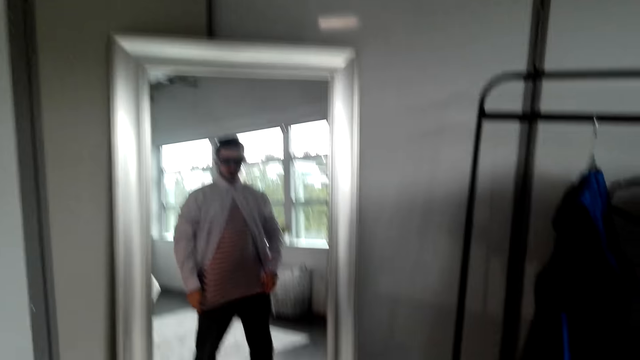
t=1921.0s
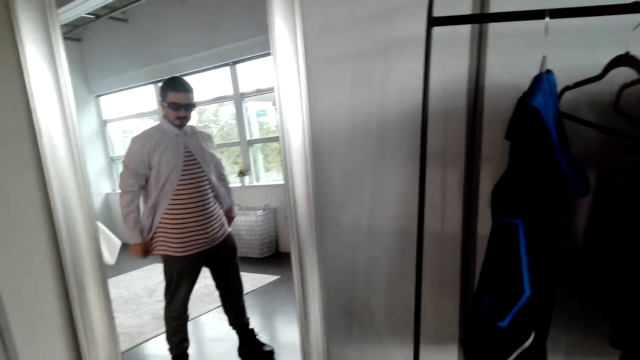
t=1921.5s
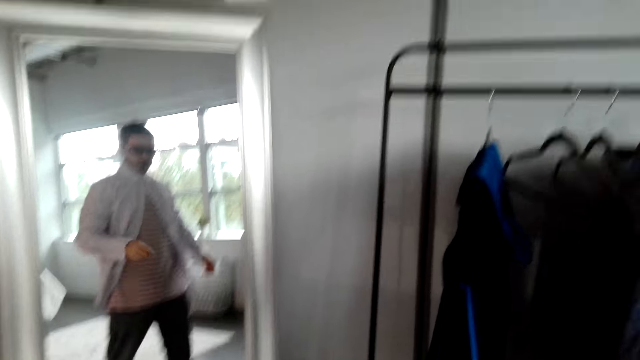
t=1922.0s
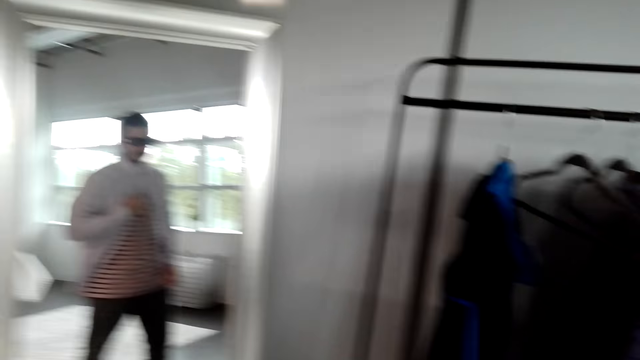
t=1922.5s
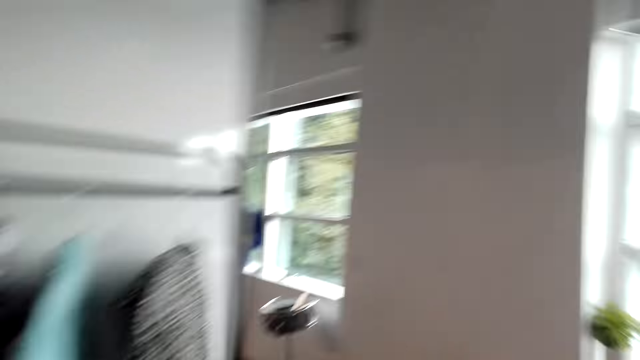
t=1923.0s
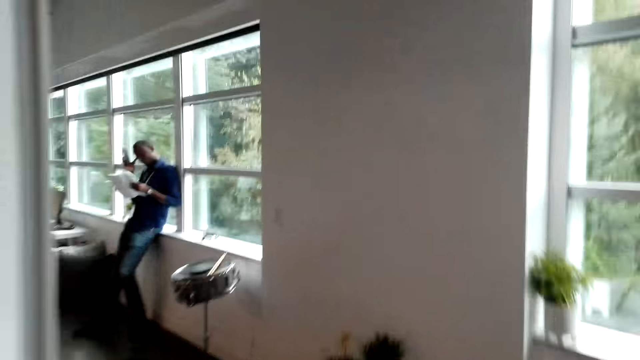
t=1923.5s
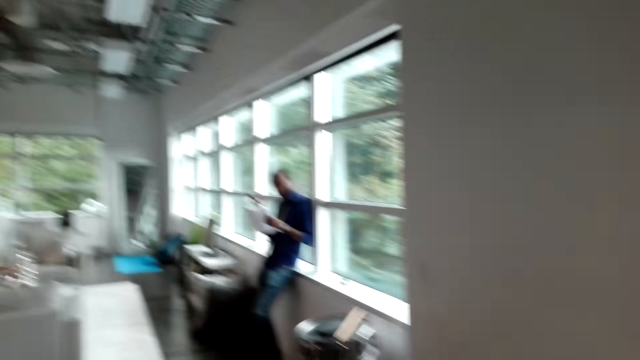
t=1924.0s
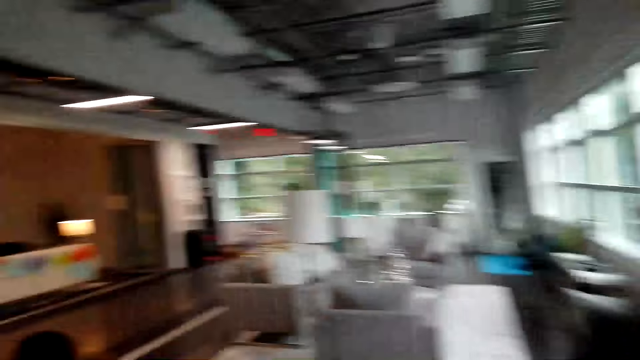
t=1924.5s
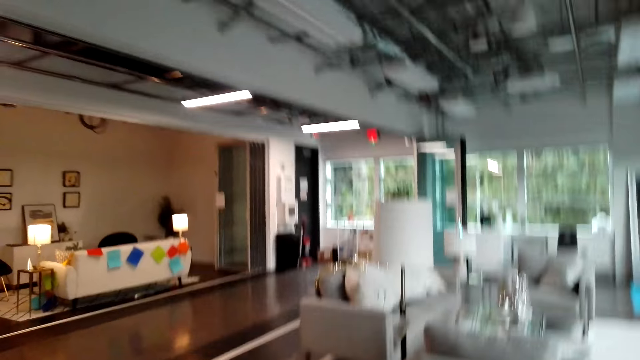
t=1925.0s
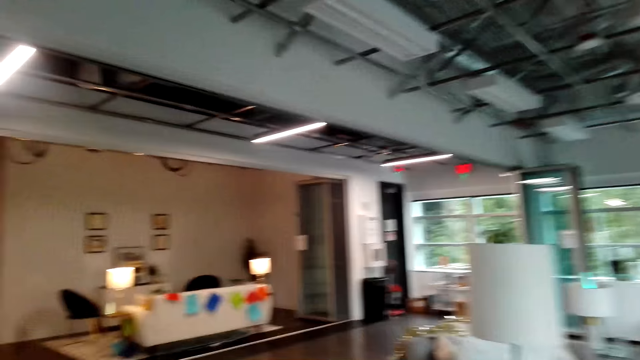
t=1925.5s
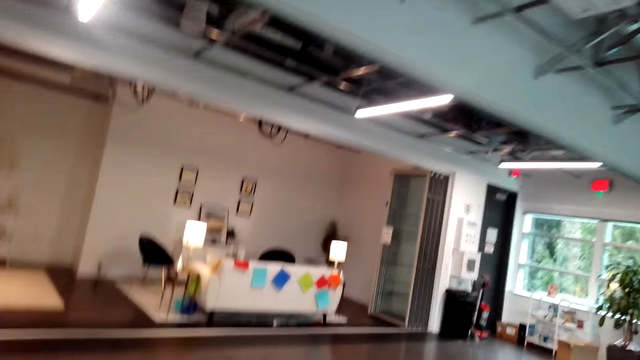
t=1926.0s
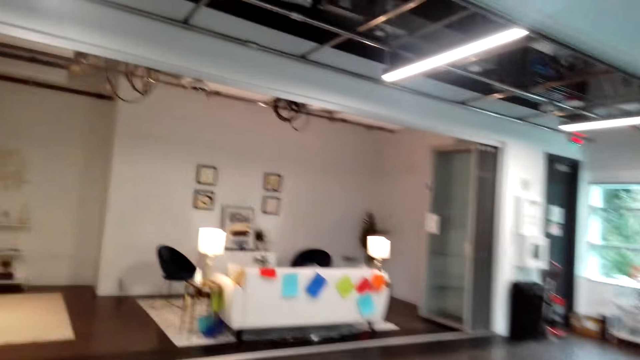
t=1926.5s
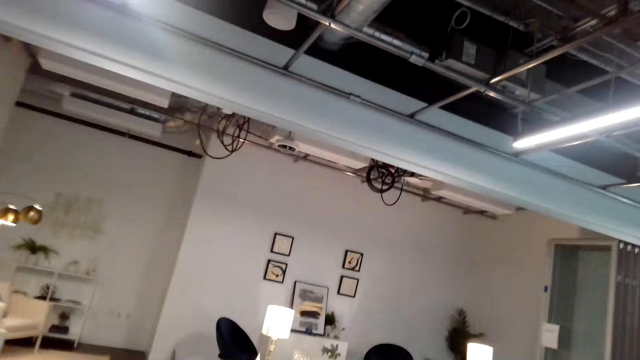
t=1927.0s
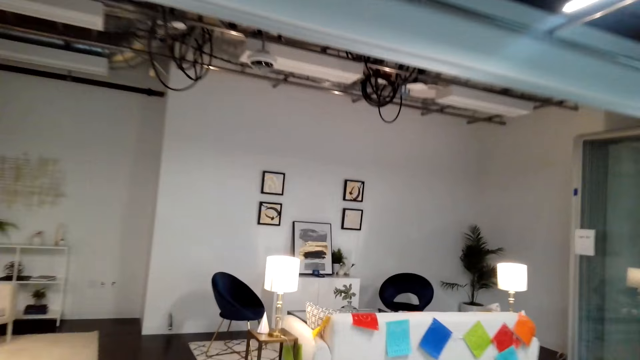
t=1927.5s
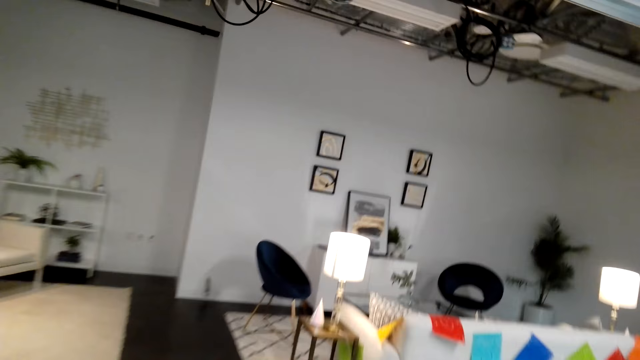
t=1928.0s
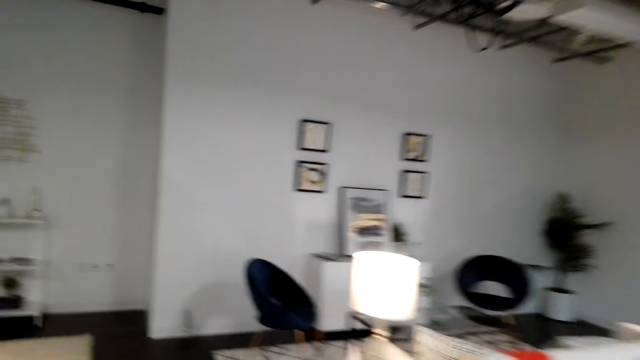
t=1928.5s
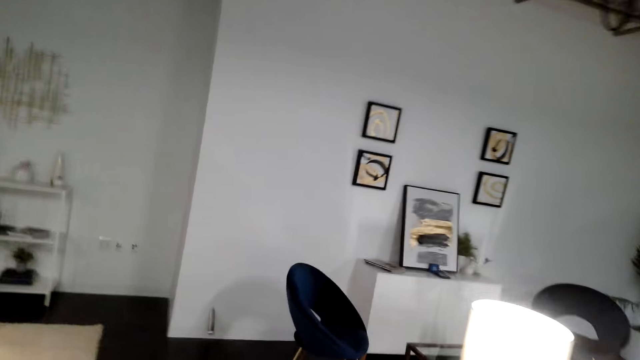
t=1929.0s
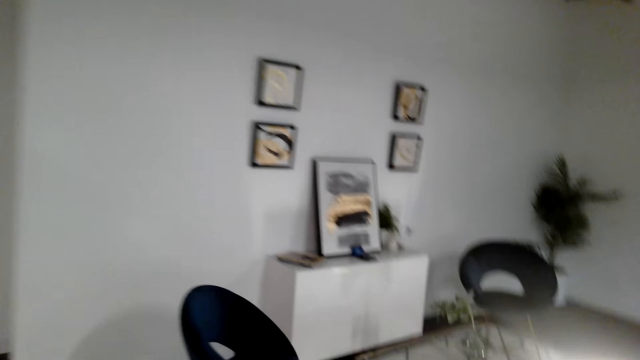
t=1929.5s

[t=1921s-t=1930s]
The camera wearer walks. They interact with someone.

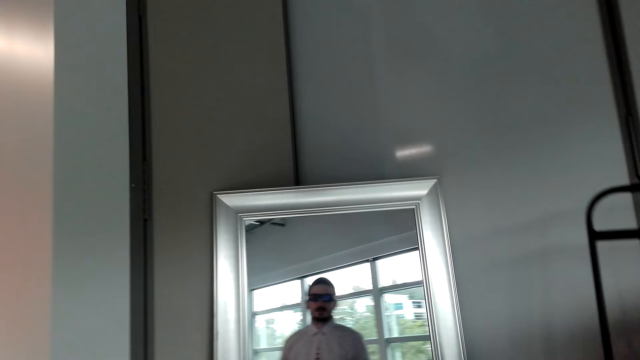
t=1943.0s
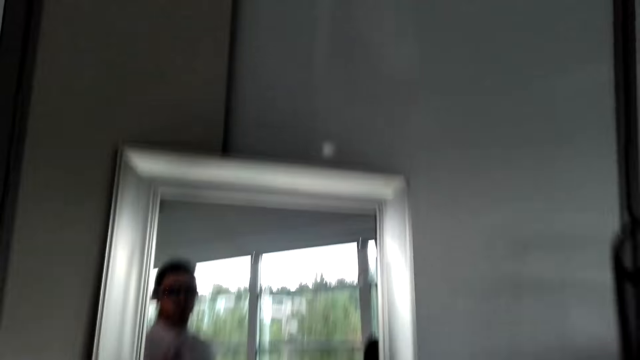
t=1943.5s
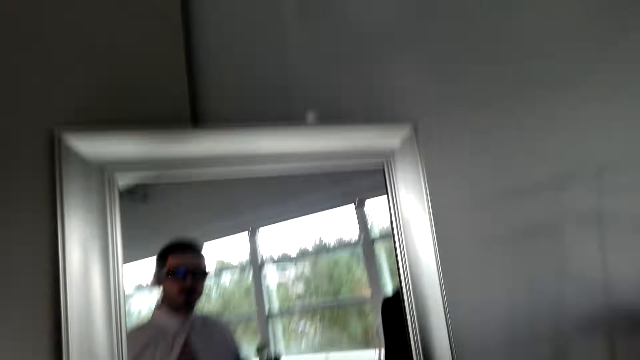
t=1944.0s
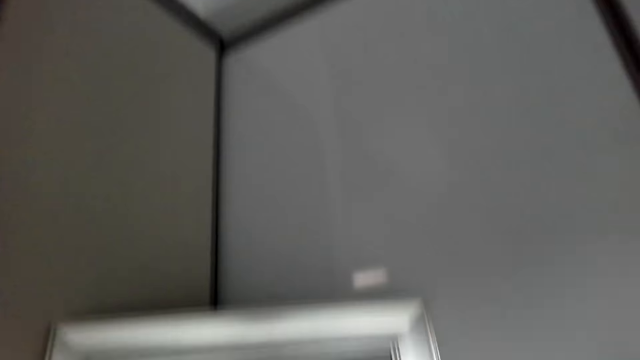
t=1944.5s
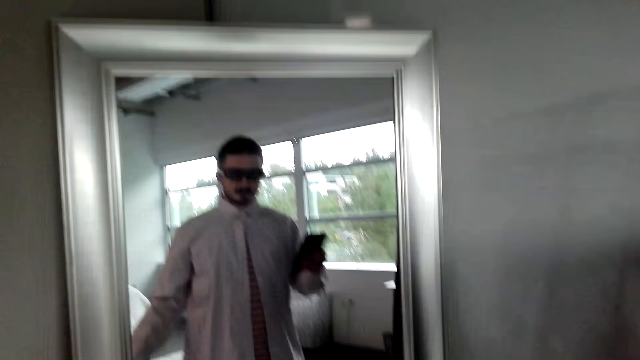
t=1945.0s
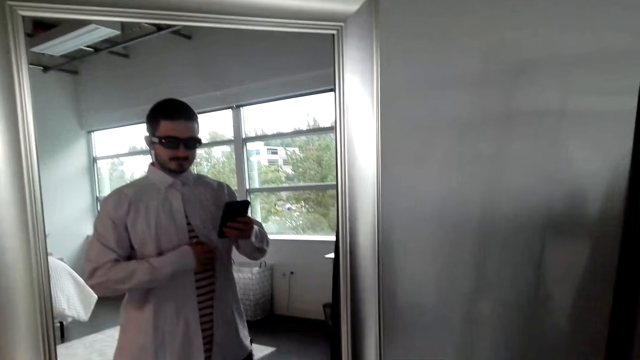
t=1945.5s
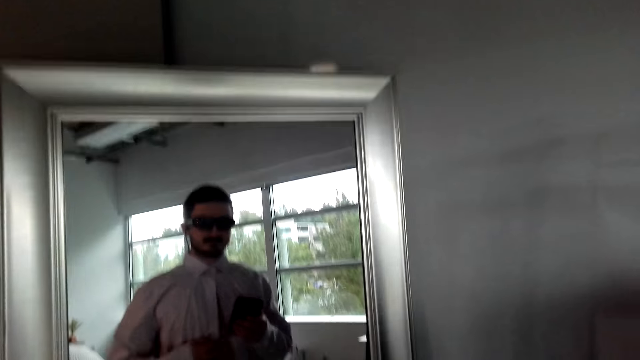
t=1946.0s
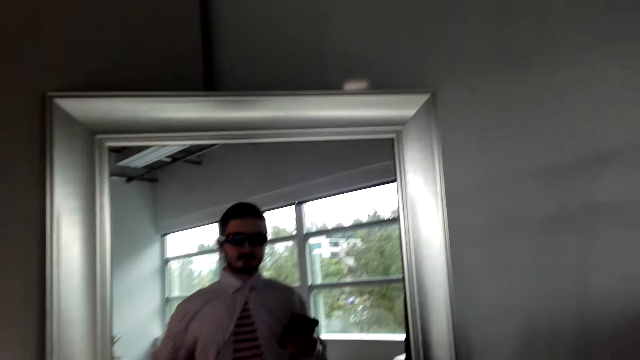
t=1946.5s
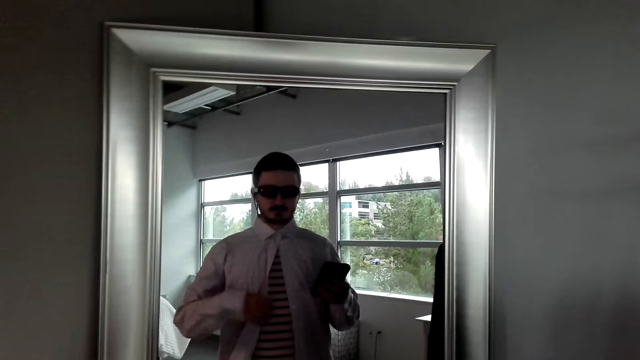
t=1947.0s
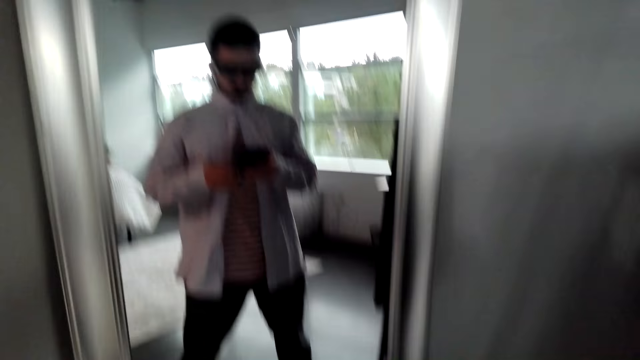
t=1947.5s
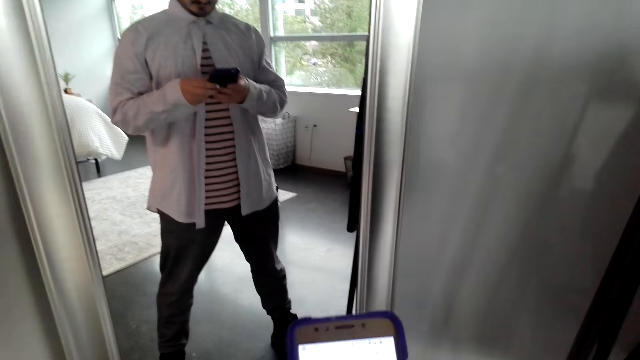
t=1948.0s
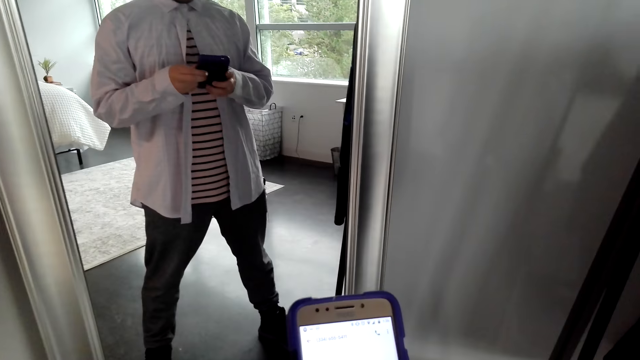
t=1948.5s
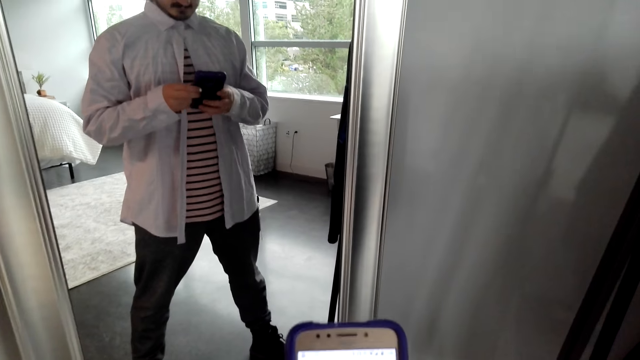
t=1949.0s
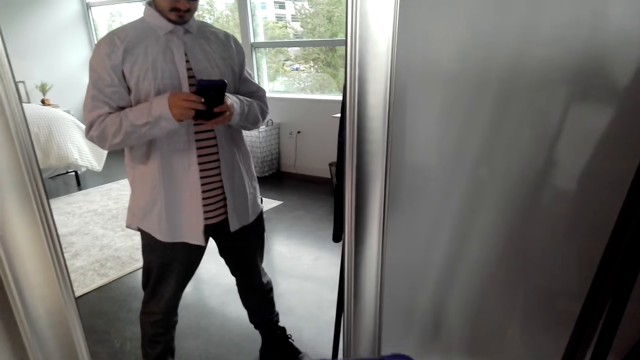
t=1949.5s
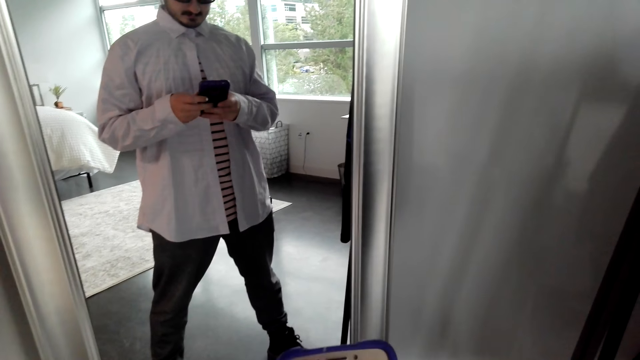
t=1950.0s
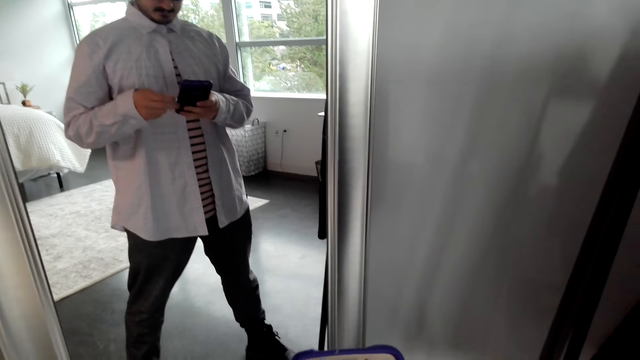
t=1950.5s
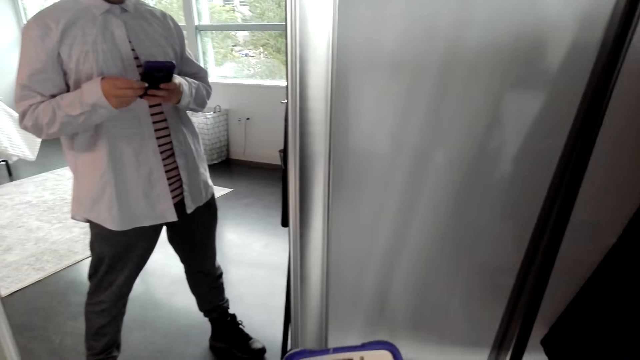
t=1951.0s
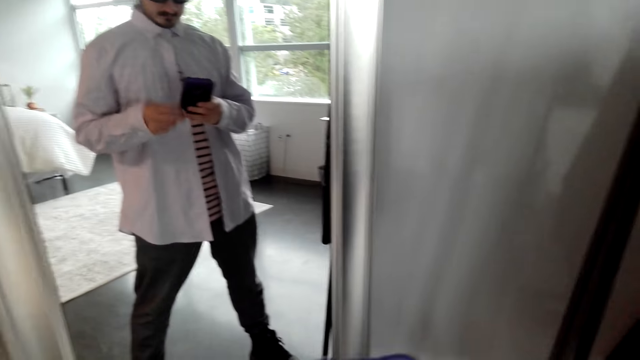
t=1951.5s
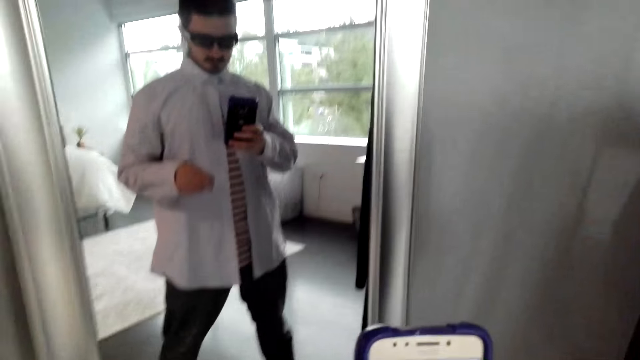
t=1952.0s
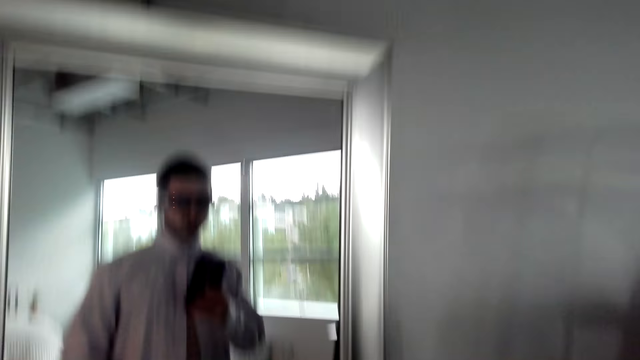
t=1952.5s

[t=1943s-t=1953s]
The camera wearer looks at himself in the mirror. He uses his phone. He presses the phone.

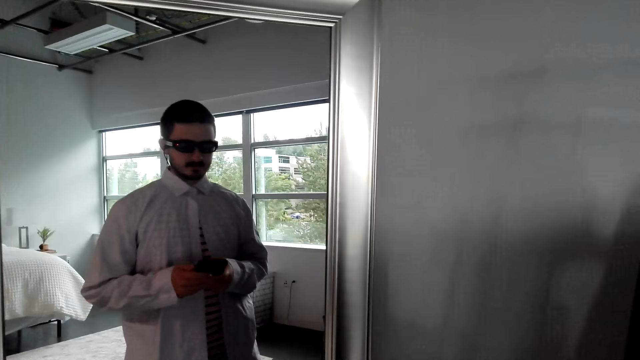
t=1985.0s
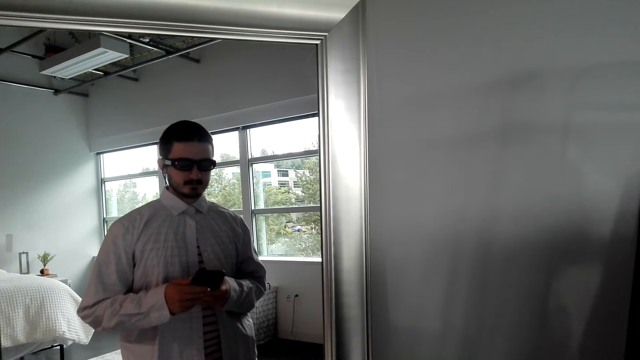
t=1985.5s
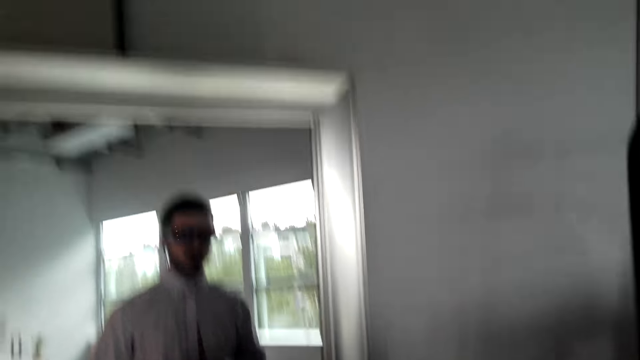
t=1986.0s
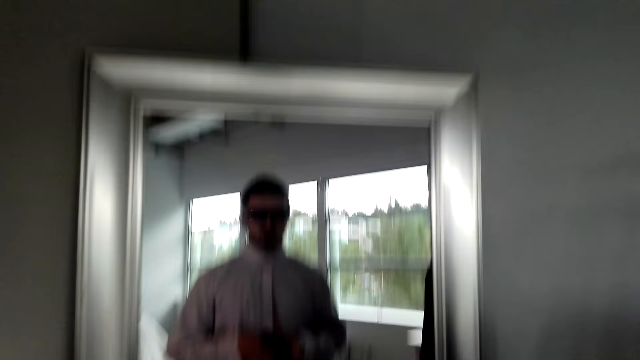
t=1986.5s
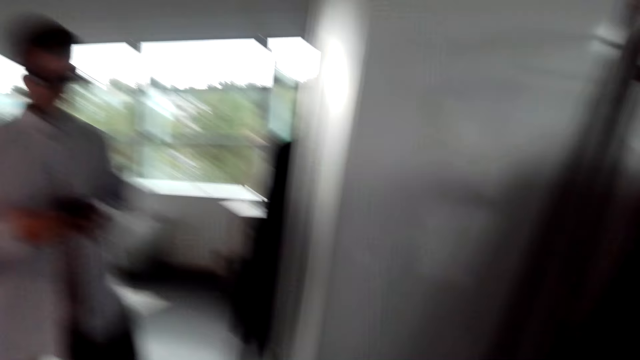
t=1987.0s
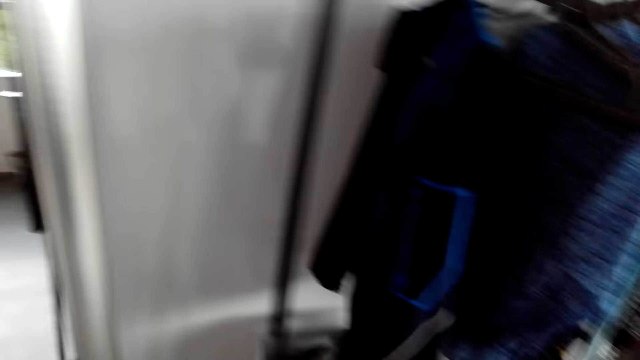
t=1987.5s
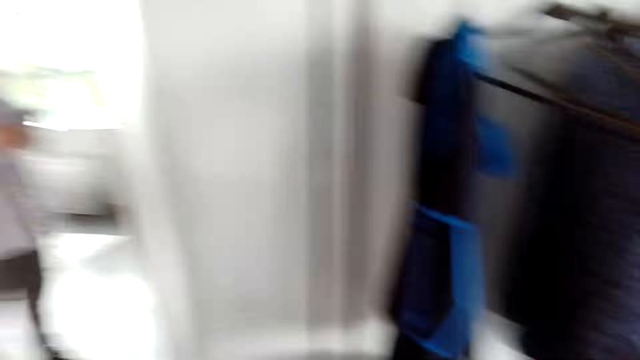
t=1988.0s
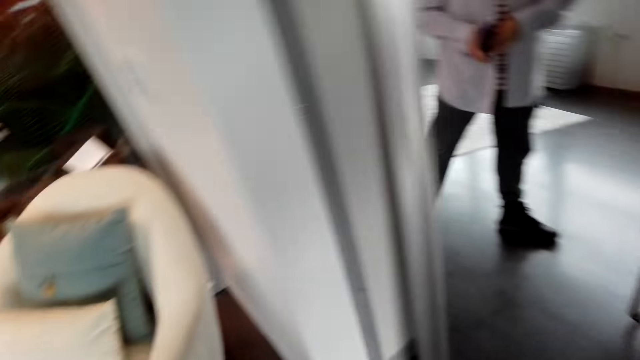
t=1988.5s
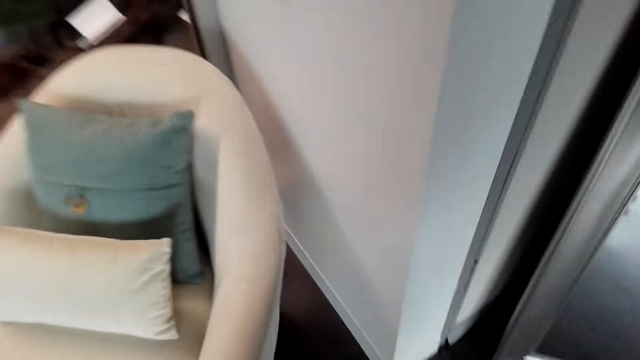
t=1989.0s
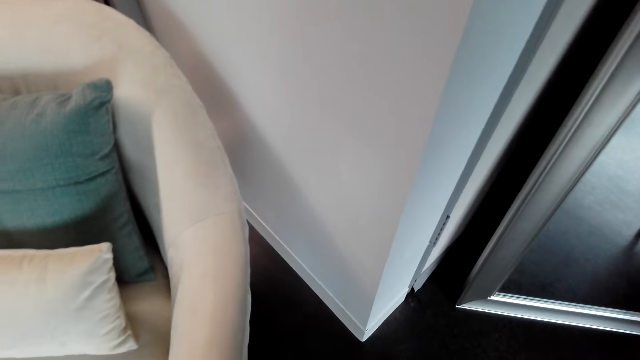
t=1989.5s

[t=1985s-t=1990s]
The camera wearer moves.
